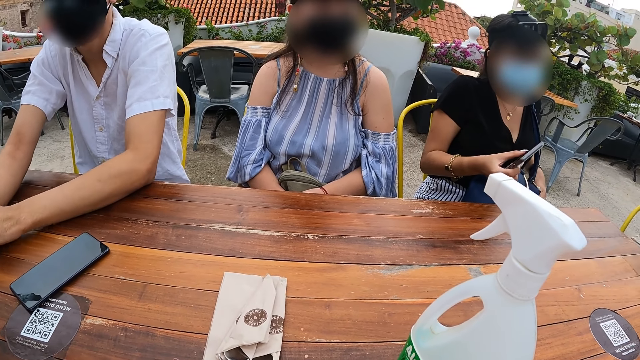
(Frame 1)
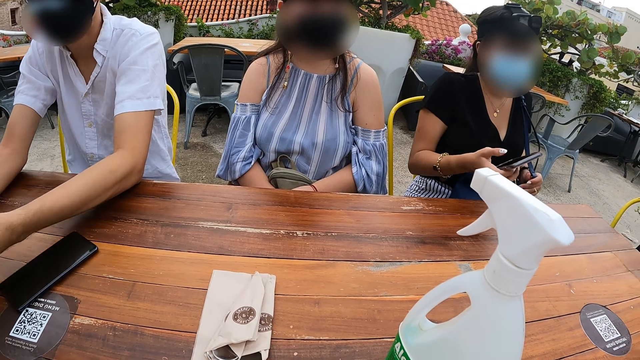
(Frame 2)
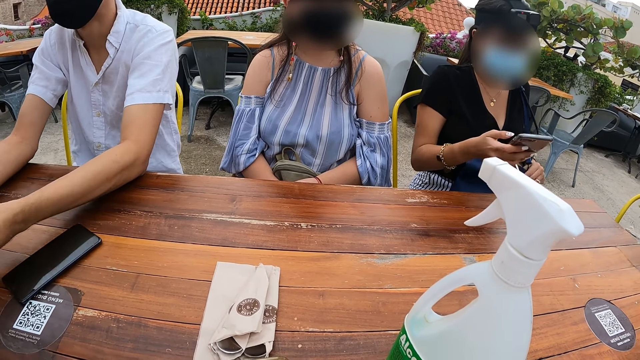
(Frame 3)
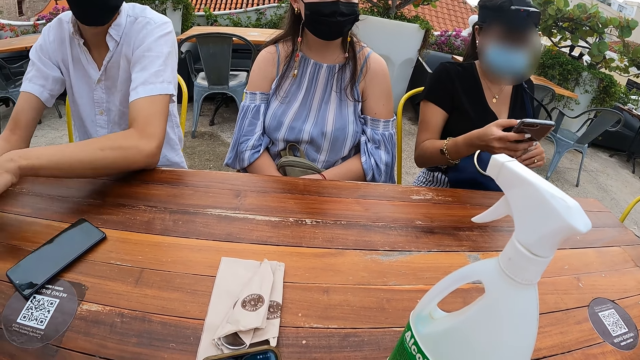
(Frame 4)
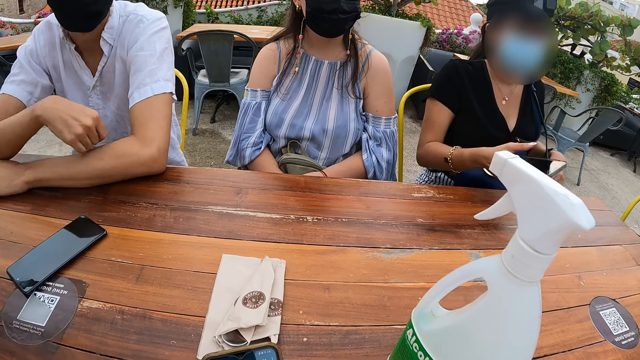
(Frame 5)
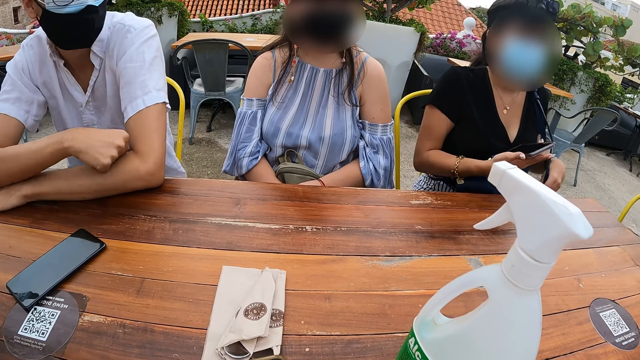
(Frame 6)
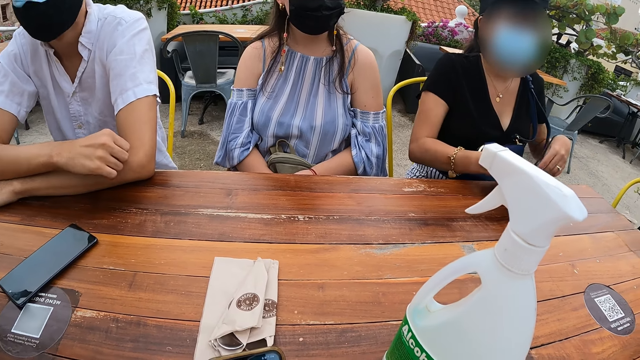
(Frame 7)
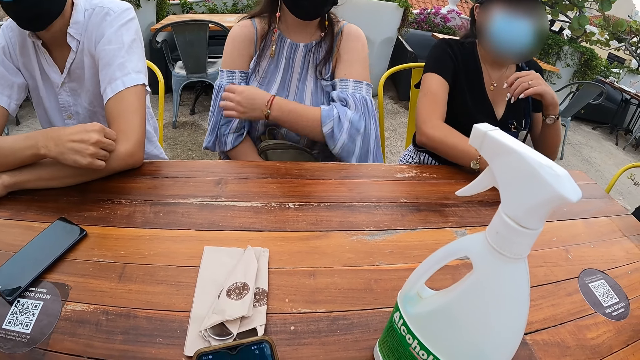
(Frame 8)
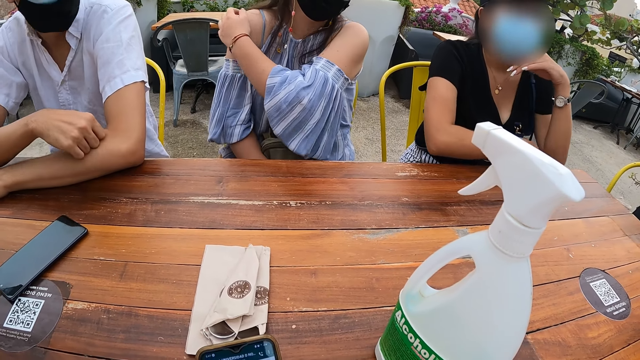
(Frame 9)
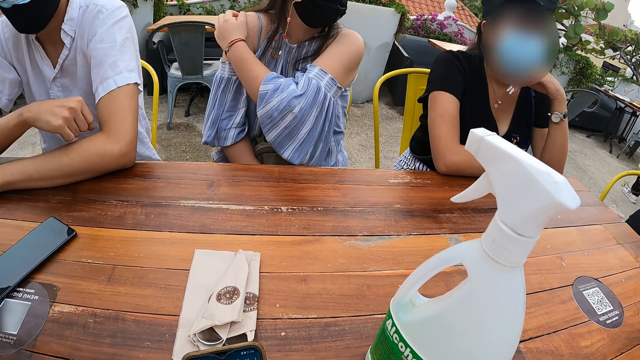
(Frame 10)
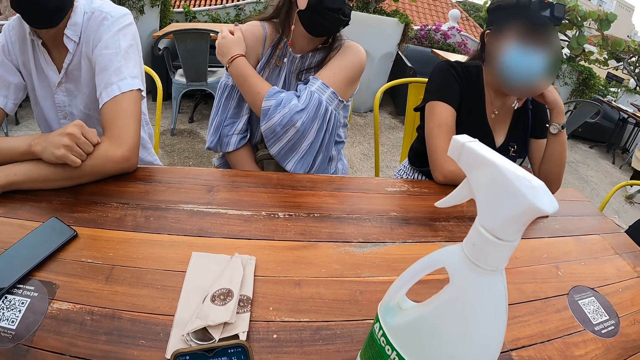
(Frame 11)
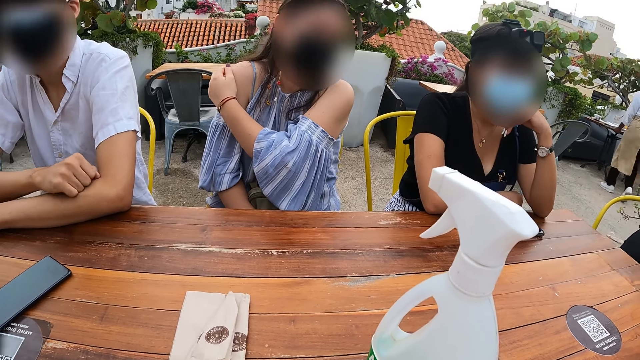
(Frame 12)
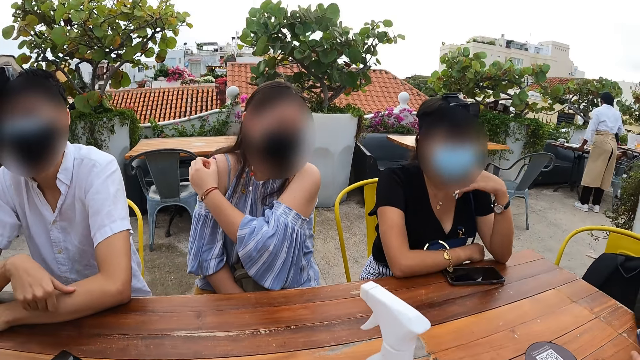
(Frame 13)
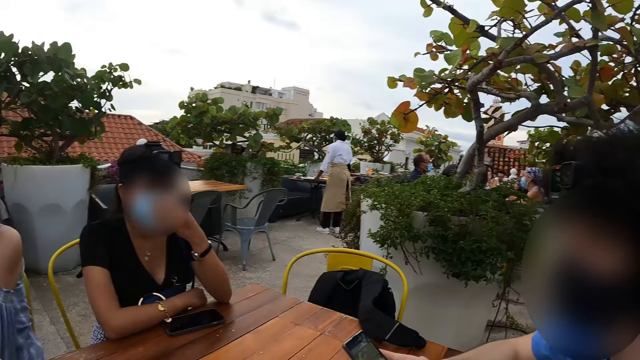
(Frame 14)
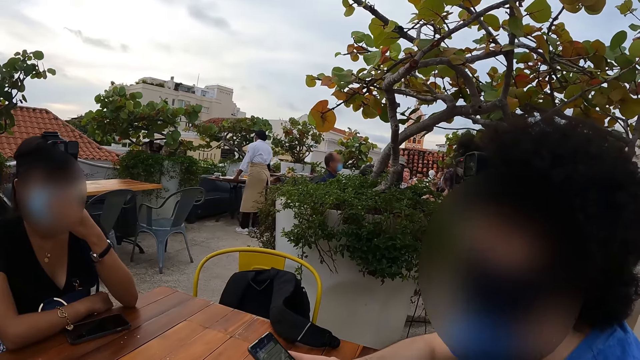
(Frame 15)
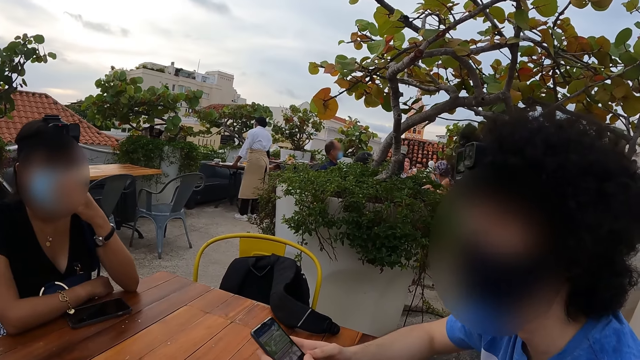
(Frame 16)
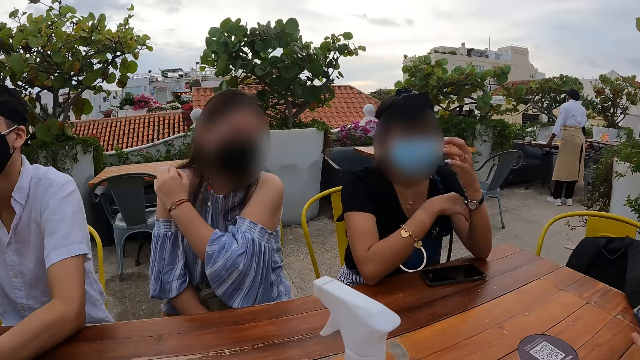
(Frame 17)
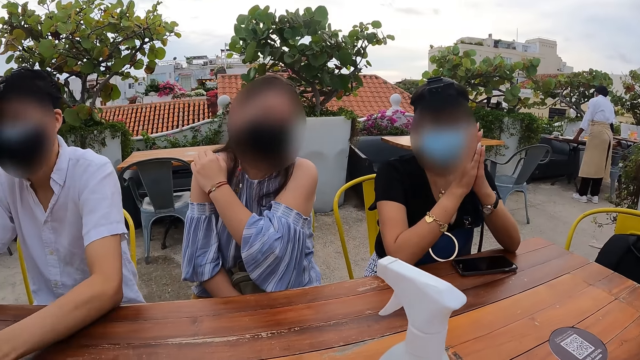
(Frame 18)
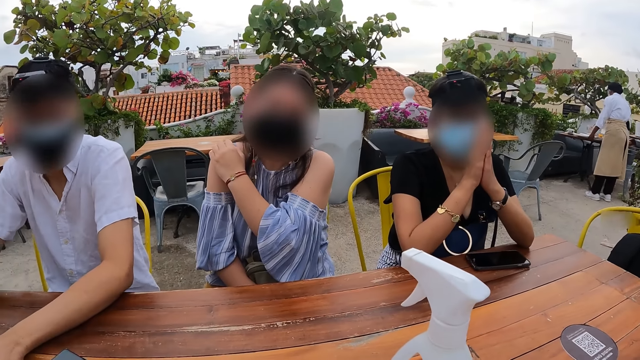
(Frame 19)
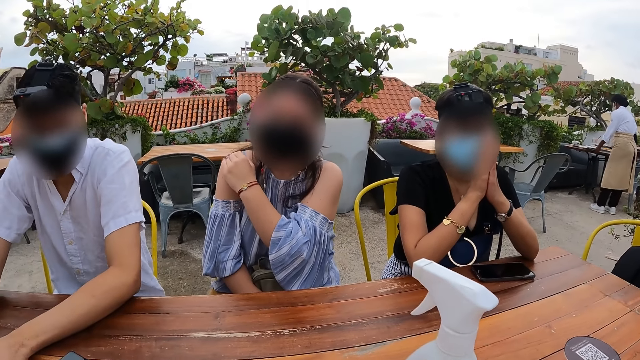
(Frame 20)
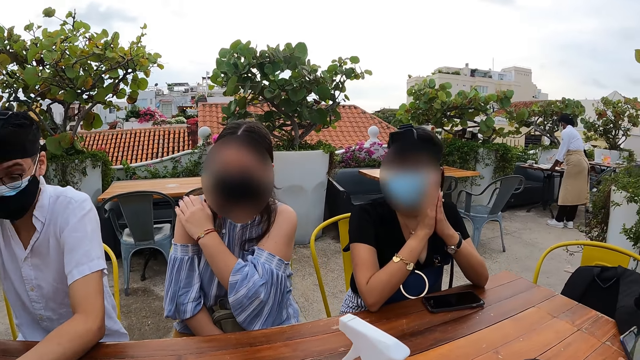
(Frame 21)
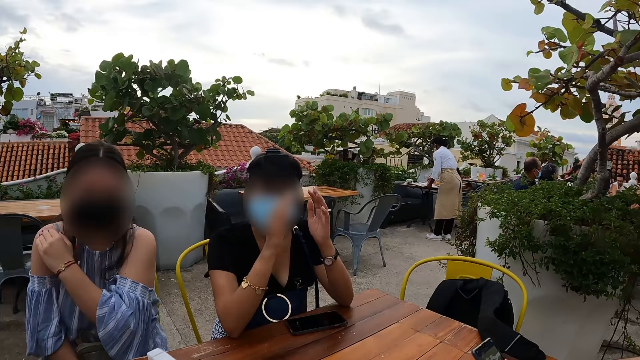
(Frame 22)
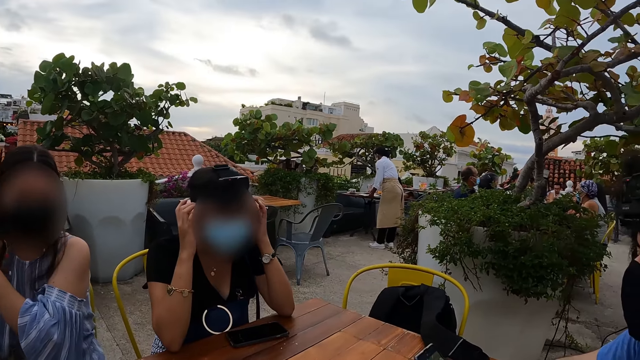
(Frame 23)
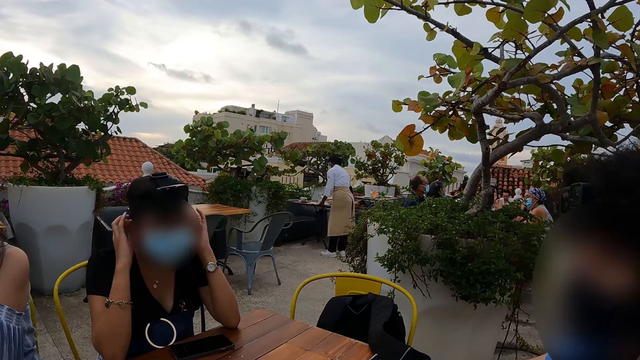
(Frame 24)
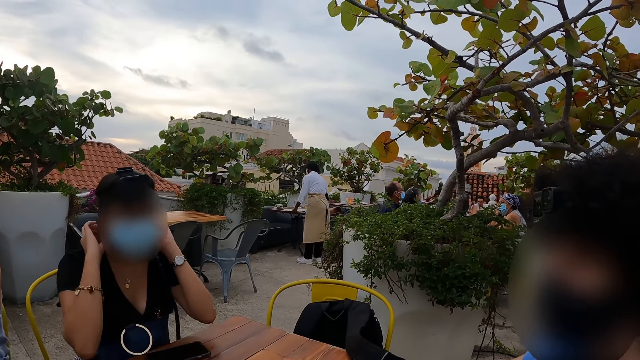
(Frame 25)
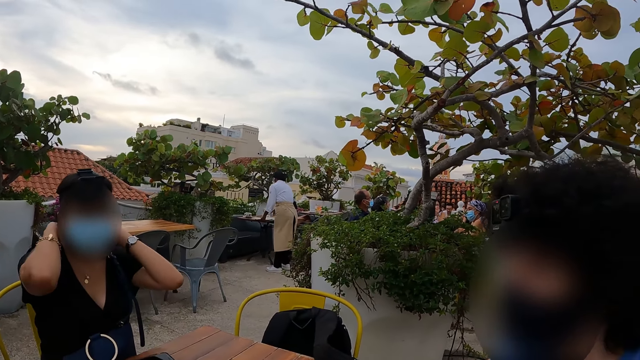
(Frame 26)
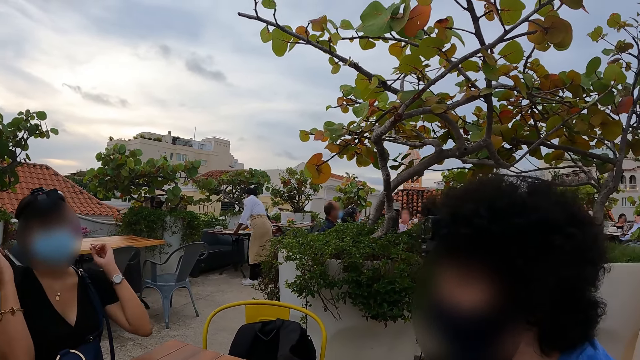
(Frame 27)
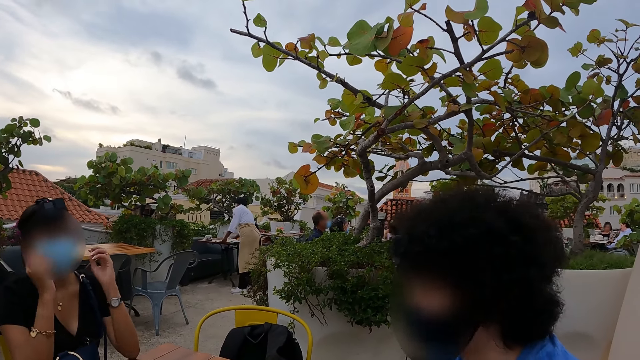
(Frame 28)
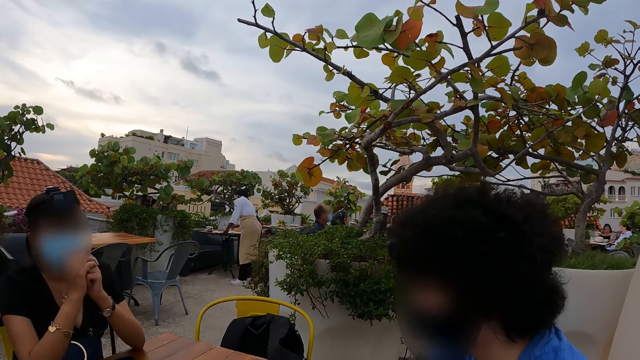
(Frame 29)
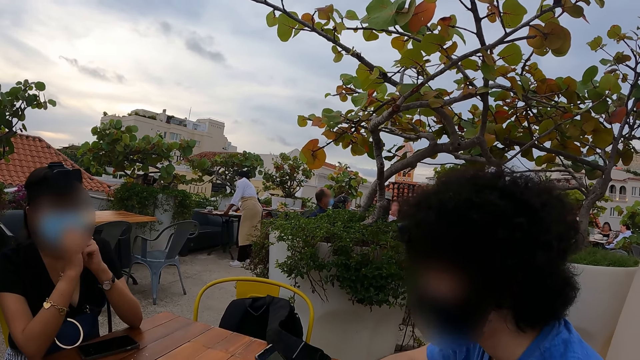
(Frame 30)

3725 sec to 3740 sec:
The camera wearer looks around. They interact with people. They look around.

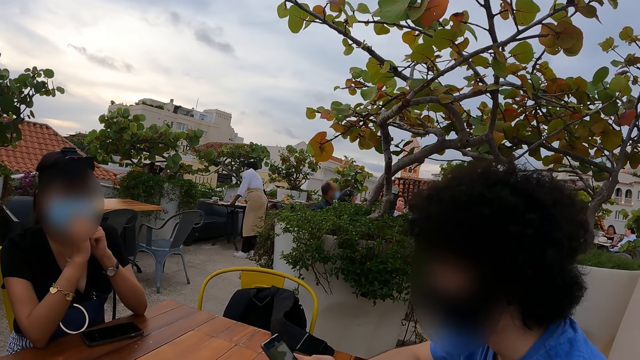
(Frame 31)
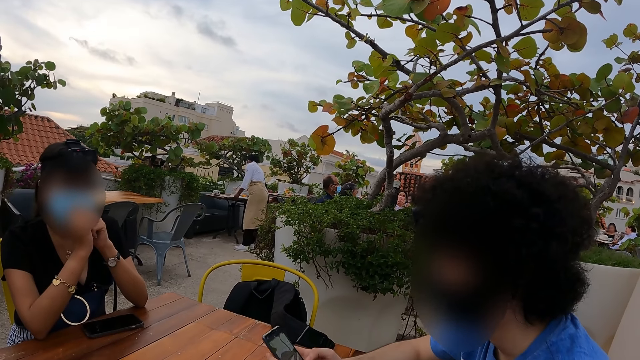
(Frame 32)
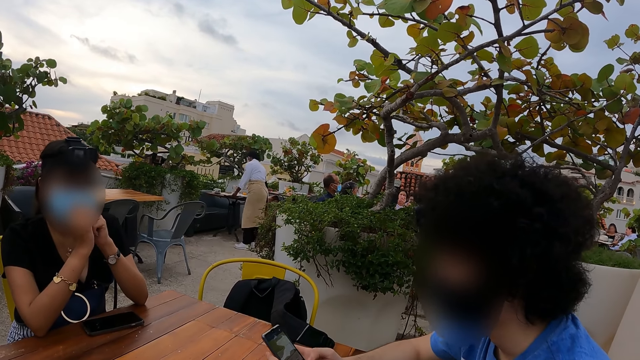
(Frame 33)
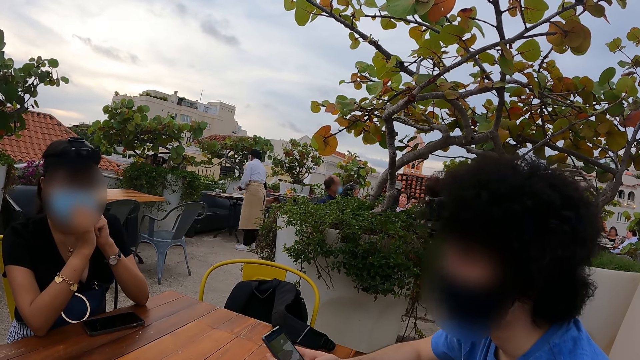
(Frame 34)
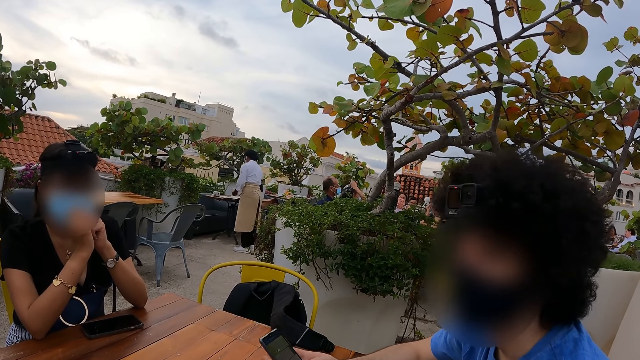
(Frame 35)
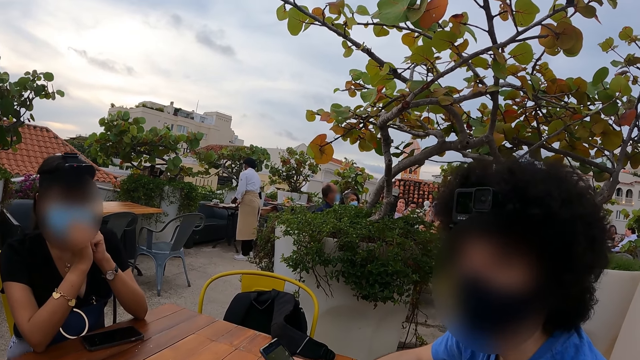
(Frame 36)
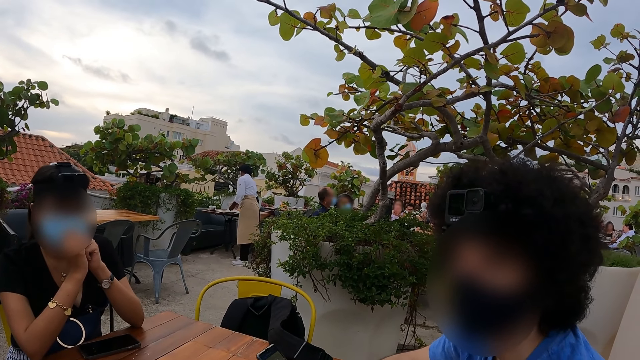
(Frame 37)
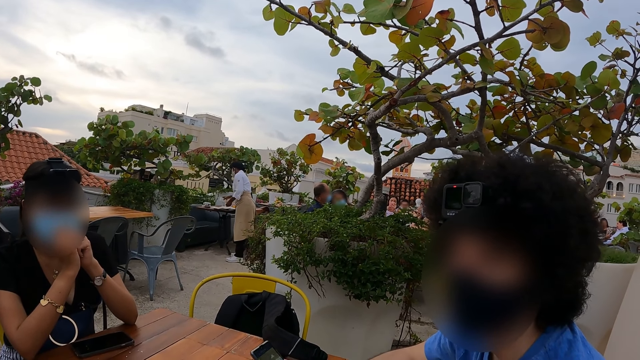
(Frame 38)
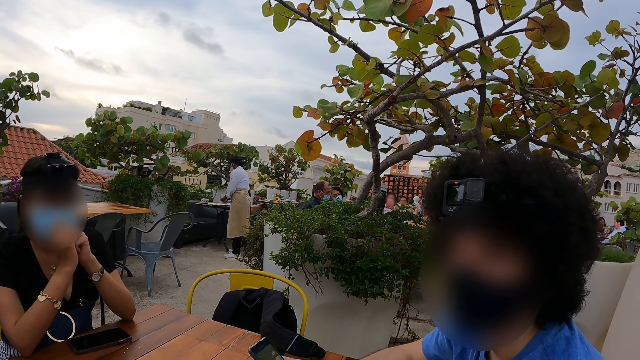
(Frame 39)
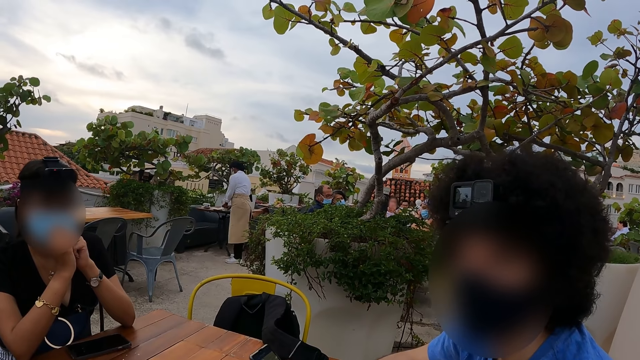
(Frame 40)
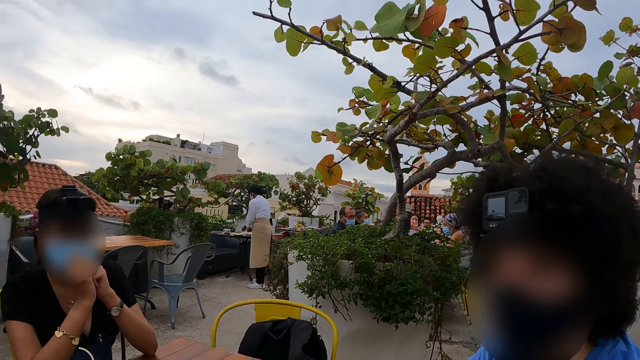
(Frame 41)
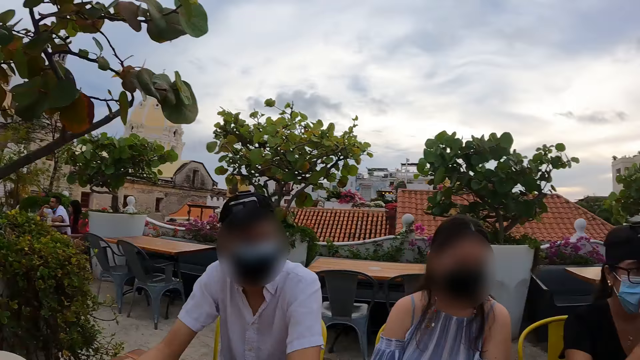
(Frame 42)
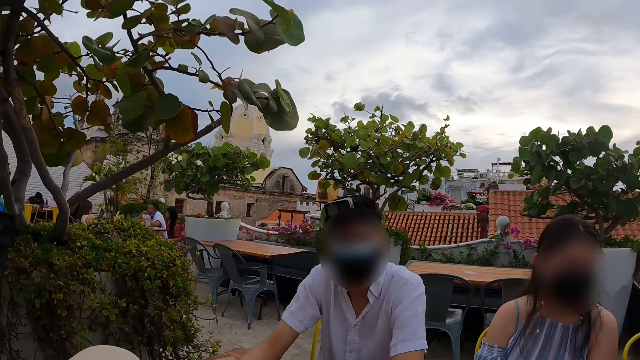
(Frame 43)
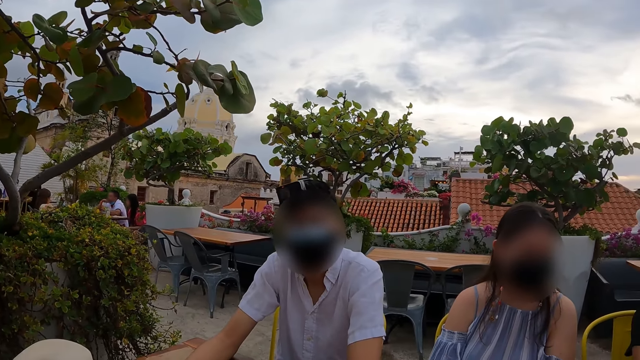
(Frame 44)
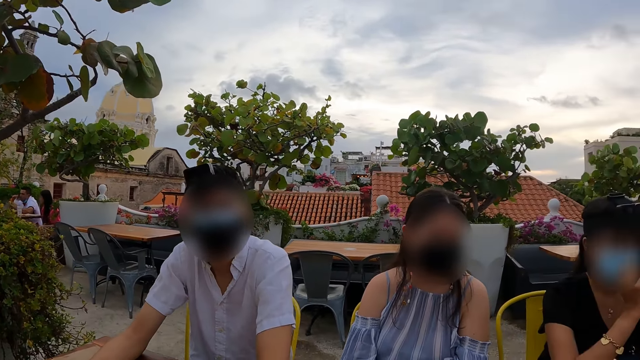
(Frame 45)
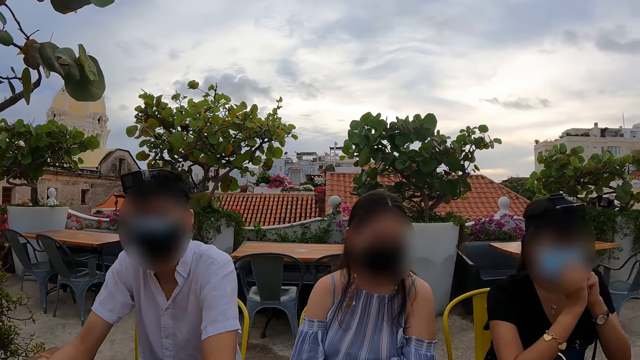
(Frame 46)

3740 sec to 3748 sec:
The camera wearer interacts with people.
